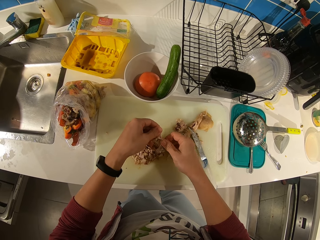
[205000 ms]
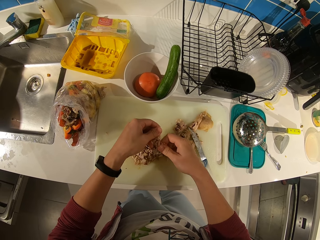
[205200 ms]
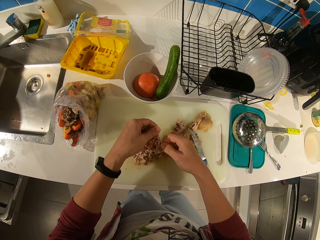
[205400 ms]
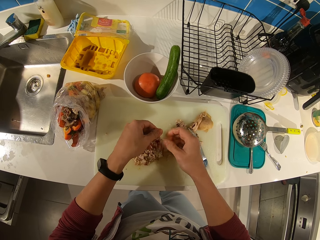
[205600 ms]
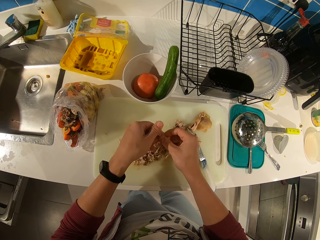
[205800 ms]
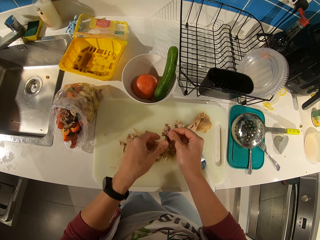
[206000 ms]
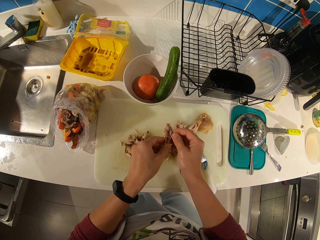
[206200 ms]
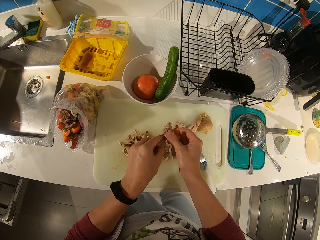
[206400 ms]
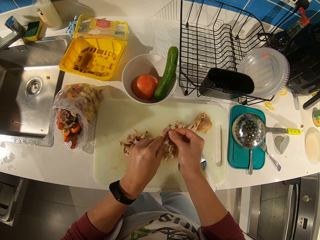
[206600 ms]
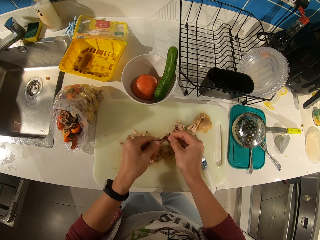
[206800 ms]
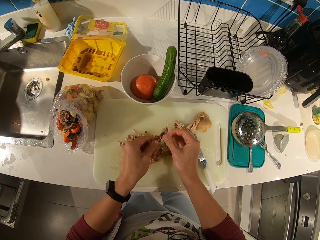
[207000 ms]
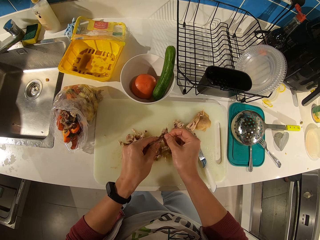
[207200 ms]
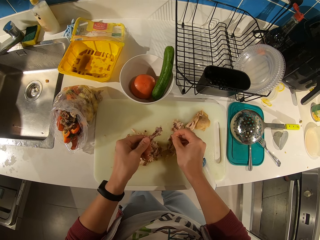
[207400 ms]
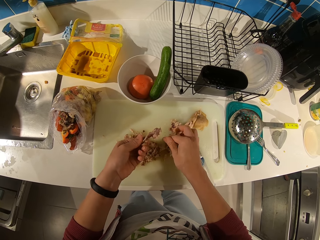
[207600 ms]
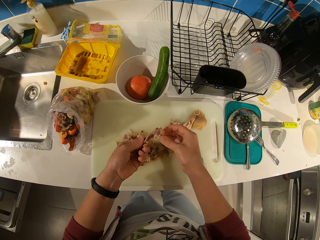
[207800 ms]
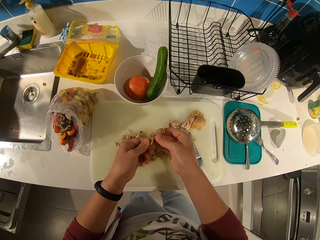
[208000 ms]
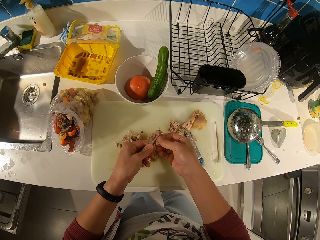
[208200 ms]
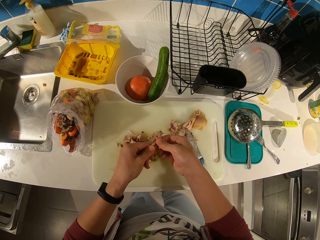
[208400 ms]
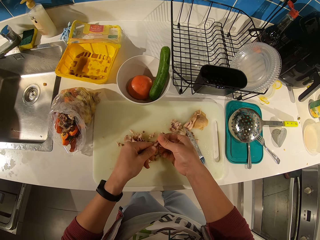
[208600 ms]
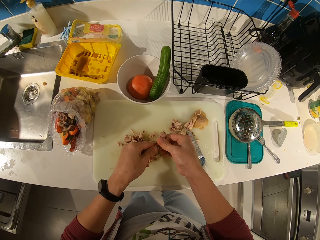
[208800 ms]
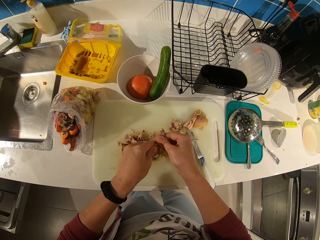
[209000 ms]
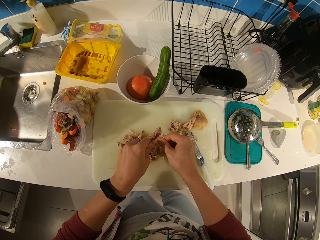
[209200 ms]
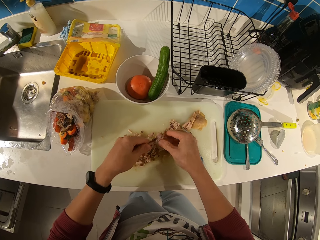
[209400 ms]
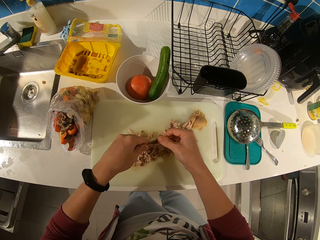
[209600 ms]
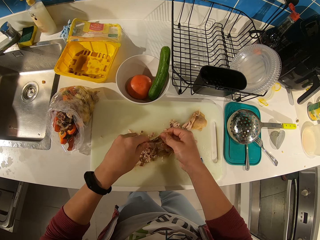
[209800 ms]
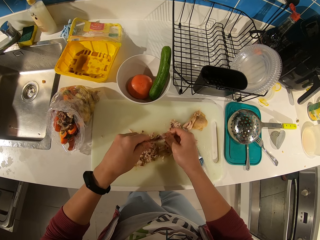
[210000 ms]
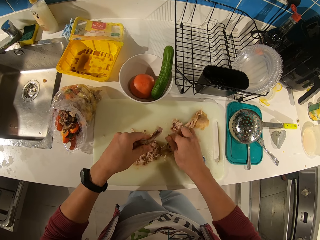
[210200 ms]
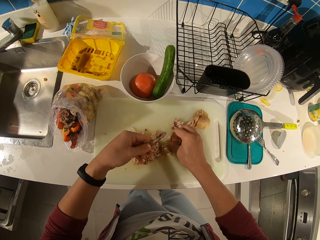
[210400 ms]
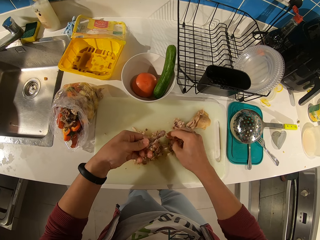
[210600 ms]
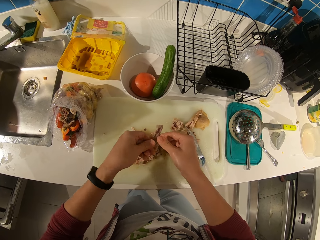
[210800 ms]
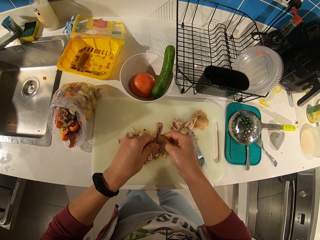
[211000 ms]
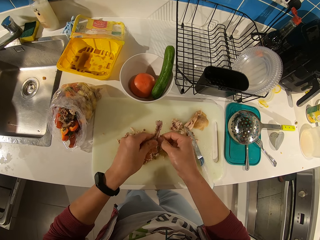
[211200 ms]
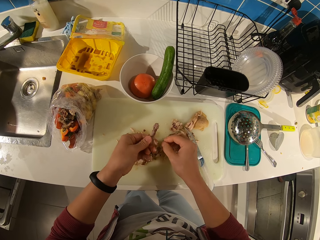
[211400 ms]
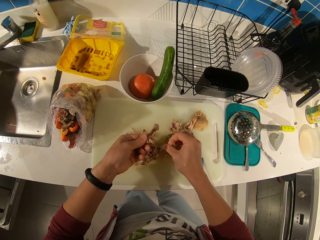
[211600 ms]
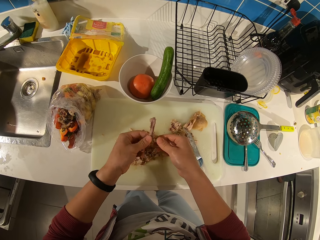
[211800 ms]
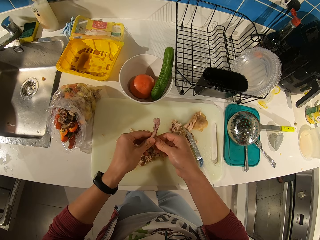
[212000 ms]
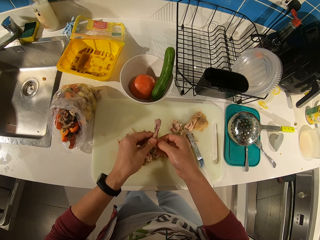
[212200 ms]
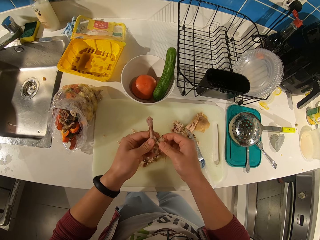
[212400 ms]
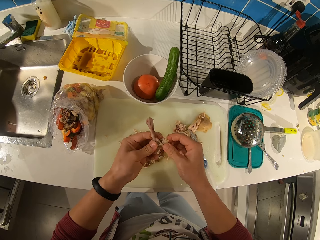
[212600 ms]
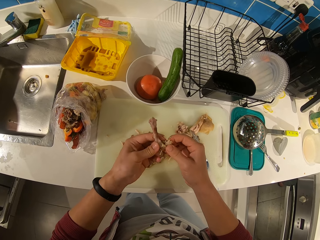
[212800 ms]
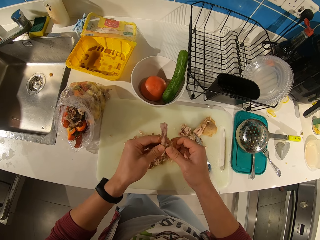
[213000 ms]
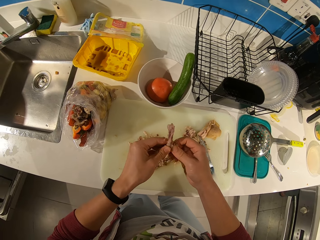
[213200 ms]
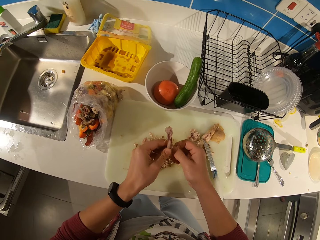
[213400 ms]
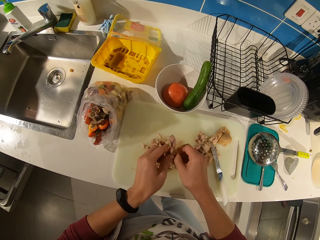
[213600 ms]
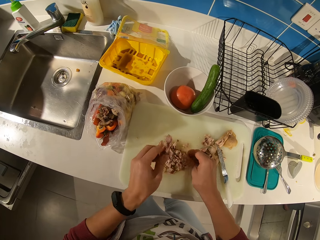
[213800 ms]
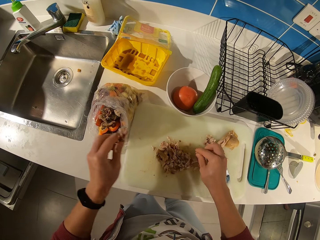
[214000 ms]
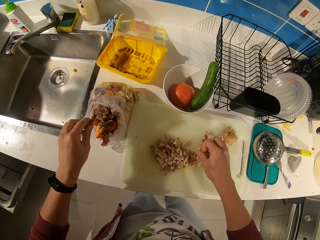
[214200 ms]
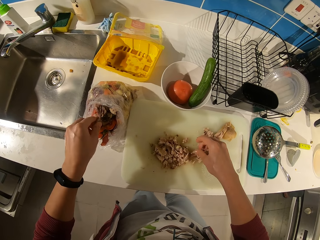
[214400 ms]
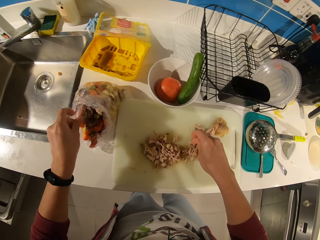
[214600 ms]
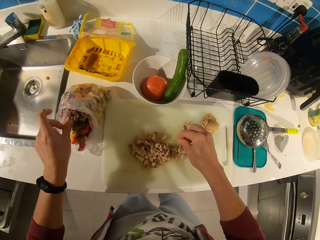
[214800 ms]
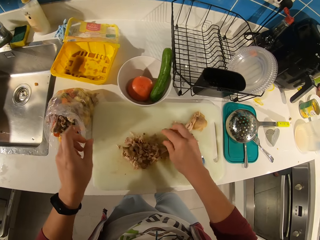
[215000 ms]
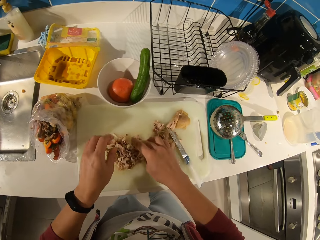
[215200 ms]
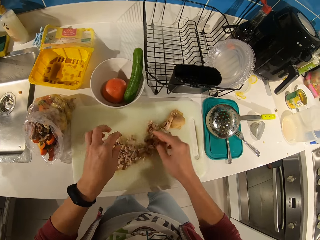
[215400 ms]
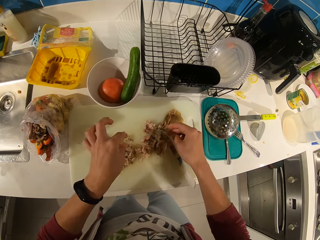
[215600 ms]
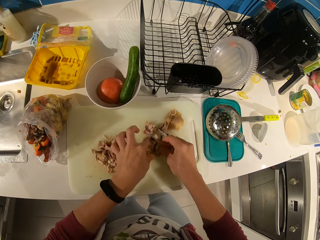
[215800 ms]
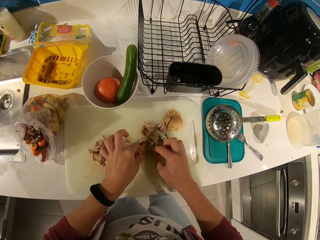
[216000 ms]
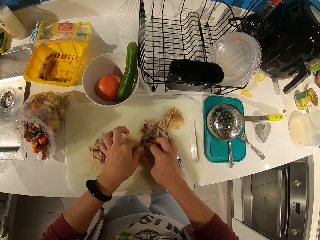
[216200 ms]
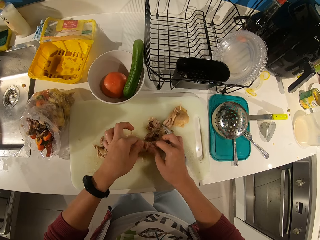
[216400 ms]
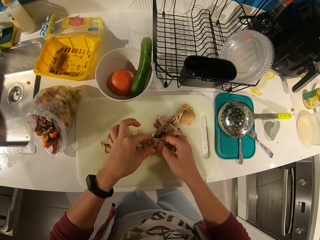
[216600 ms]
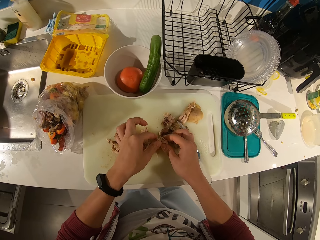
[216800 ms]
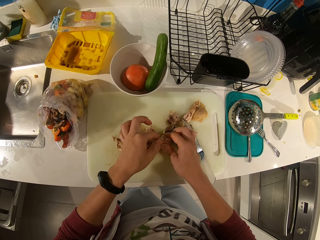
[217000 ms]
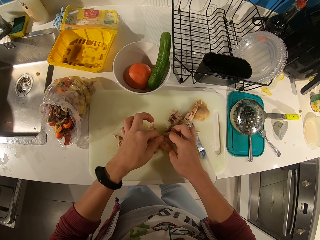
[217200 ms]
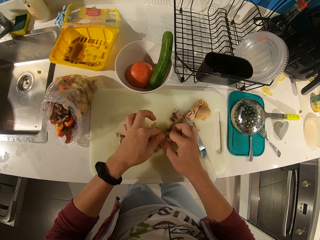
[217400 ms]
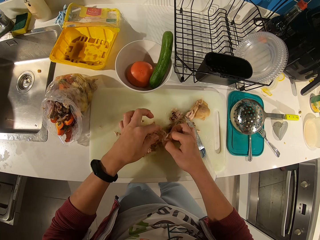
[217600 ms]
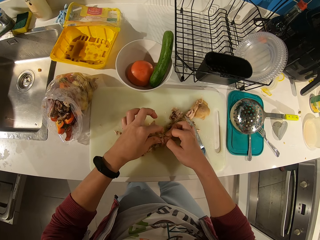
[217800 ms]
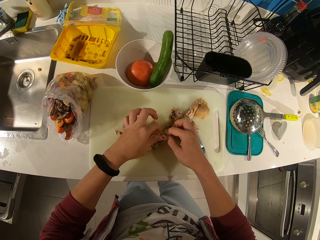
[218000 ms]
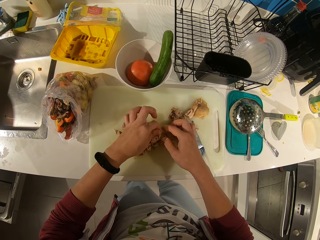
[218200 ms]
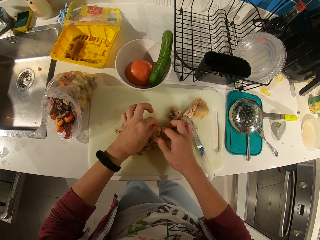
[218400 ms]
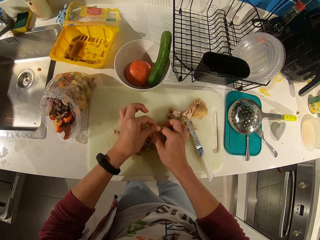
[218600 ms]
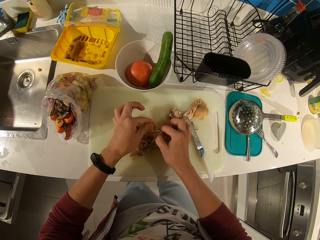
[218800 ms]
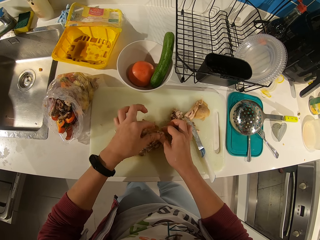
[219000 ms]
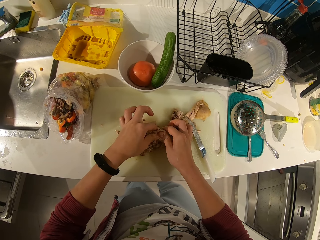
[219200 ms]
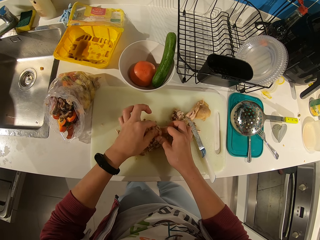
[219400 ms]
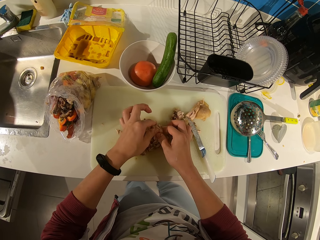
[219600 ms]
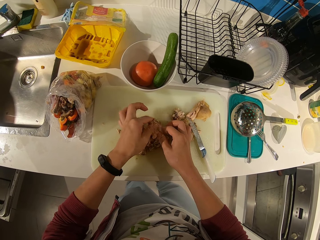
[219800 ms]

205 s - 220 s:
The camera wearer drops the meat bone in the waste bag. She picks up a piece of meat on the chopping board with her left hand. She tears the meat with her hand.

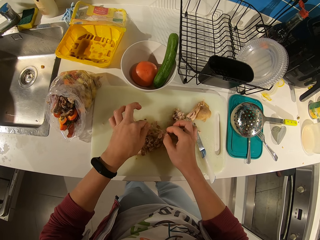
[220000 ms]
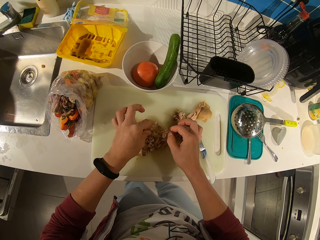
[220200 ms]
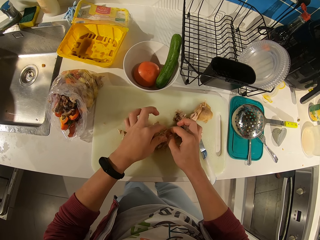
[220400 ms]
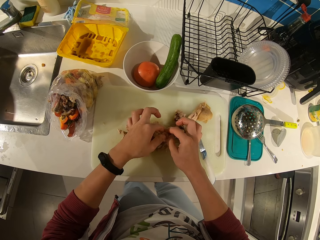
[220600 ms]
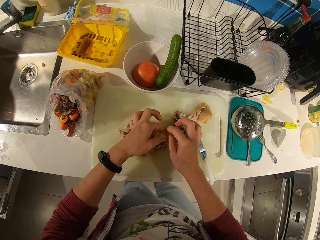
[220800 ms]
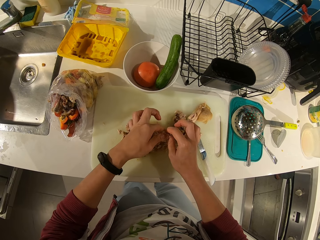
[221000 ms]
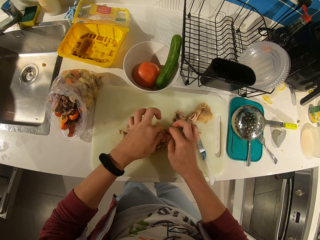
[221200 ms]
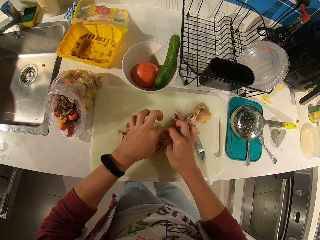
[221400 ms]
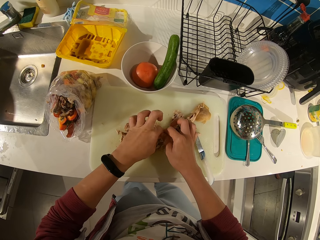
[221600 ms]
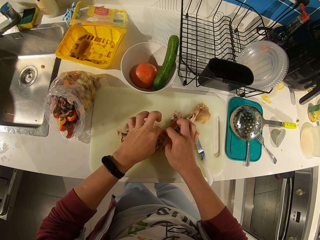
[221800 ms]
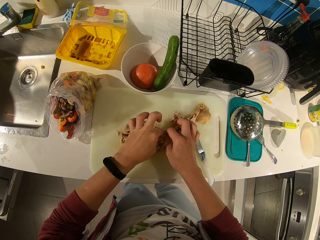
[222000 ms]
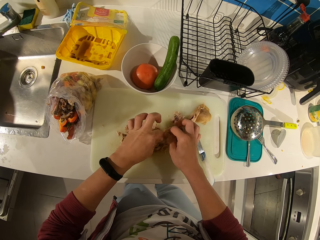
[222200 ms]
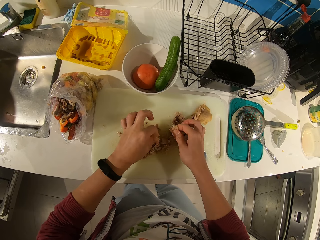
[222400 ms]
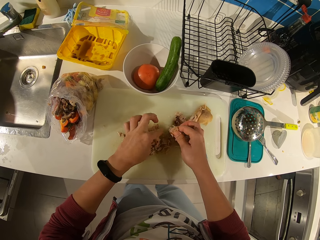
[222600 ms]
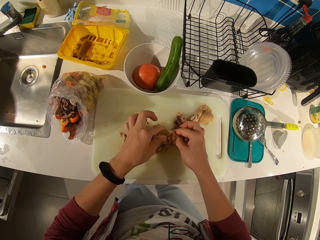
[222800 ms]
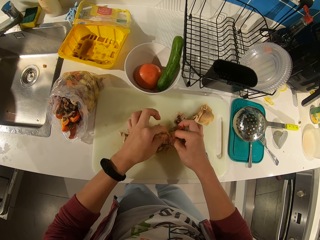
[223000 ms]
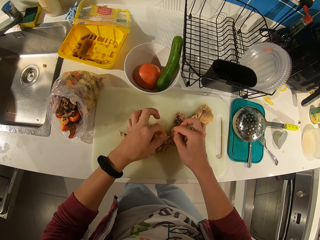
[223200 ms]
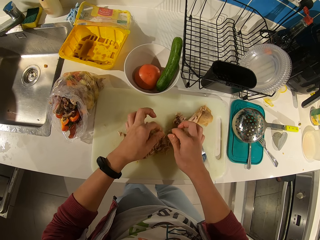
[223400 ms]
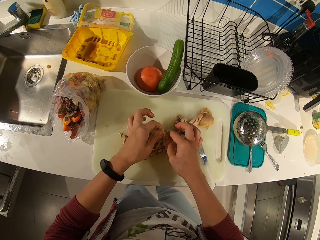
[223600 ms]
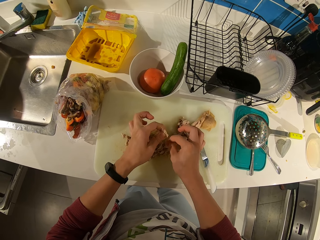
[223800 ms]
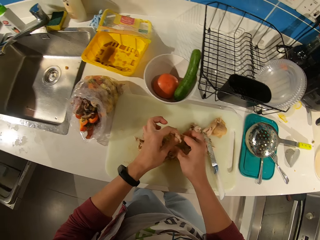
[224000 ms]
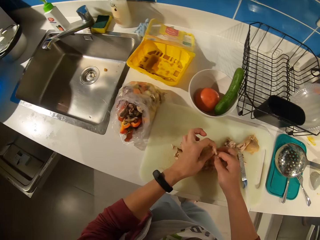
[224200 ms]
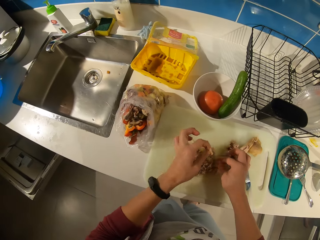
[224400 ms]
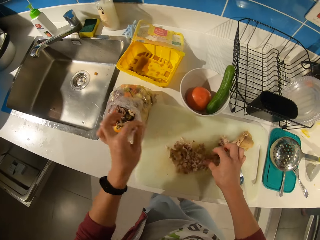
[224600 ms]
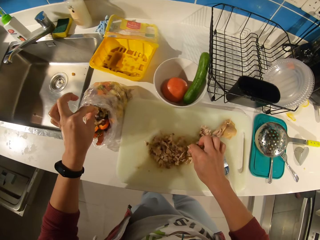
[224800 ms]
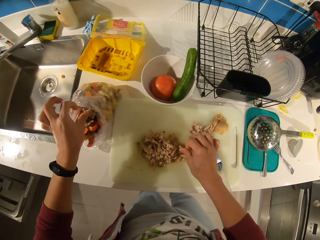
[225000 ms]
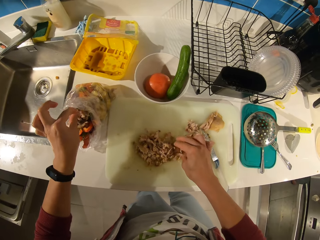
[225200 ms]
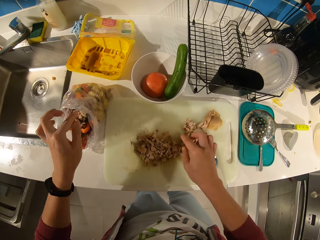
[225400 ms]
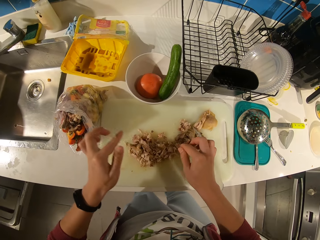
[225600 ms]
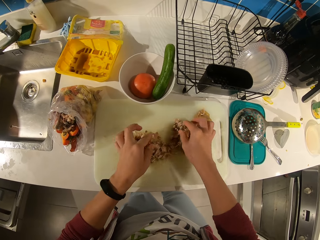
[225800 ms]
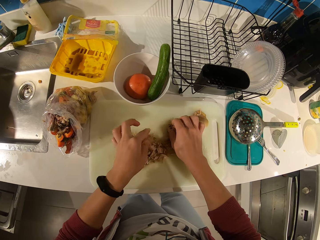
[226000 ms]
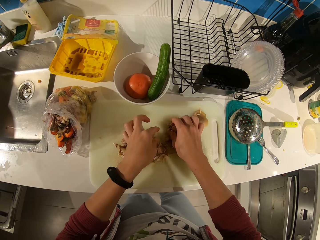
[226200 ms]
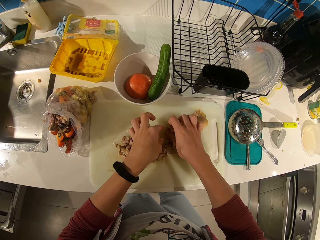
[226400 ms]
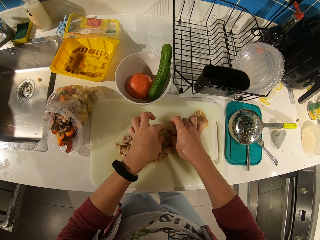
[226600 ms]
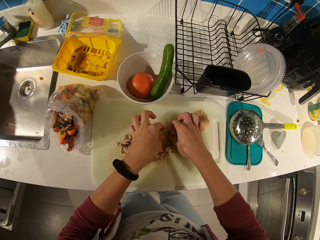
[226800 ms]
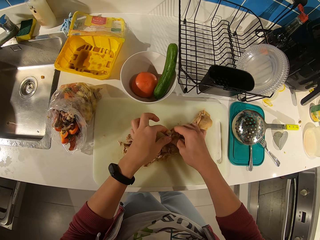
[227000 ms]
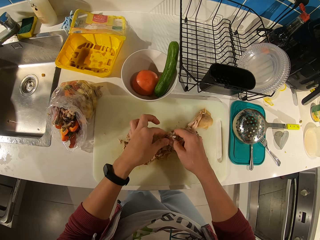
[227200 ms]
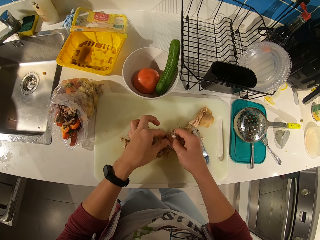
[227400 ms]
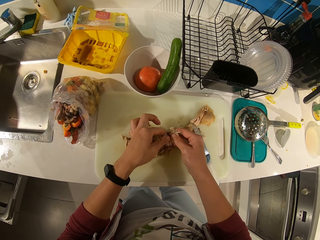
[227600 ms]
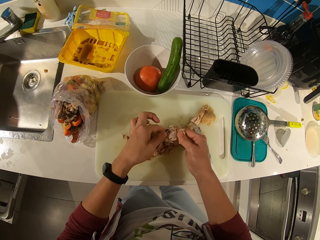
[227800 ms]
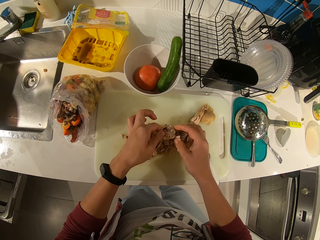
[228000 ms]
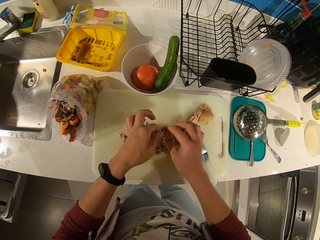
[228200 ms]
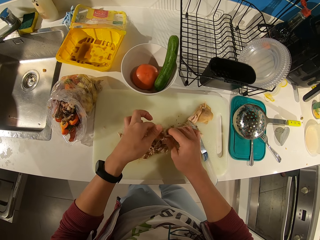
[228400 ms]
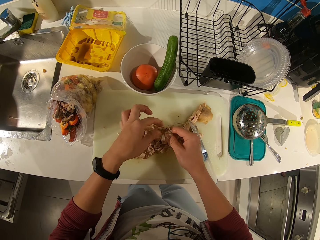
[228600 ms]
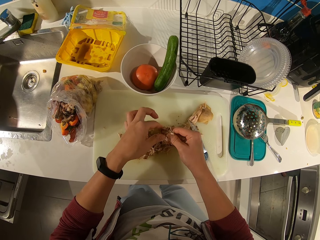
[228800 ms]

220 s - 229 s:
The camera wearer drops the meat bone in the waste bag. She picks up a piece of meat on the chopping board with her right hand. She removes the meat on the bone with her hand.
